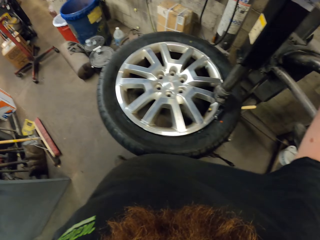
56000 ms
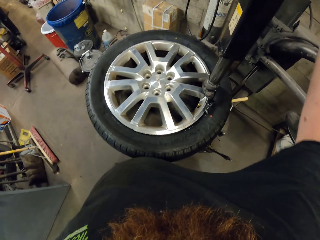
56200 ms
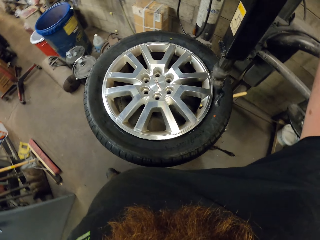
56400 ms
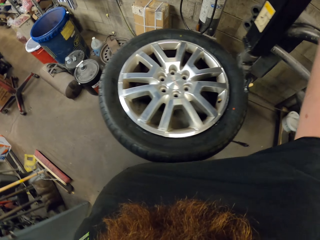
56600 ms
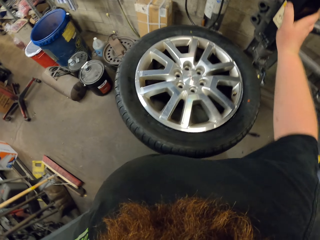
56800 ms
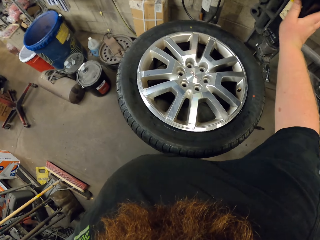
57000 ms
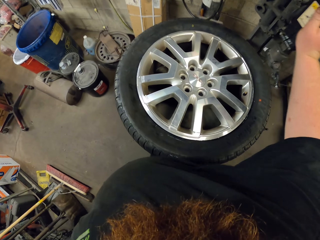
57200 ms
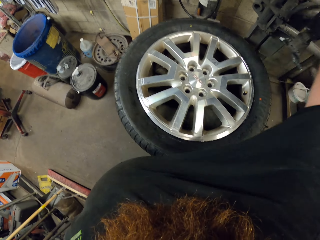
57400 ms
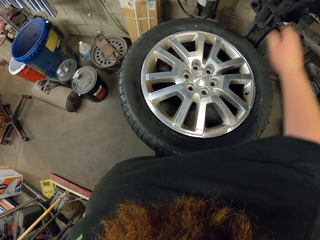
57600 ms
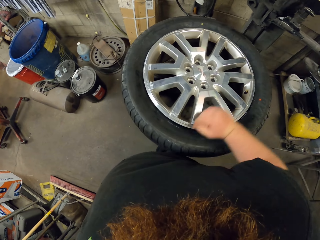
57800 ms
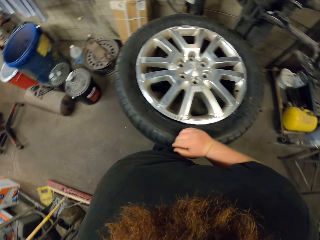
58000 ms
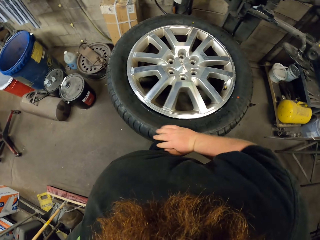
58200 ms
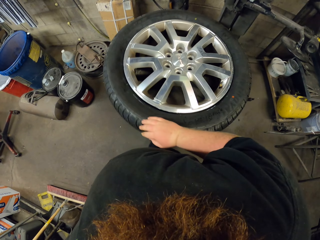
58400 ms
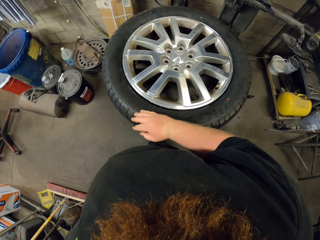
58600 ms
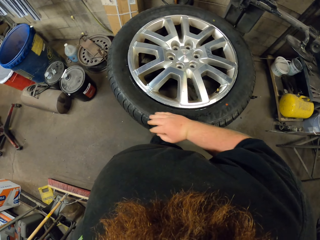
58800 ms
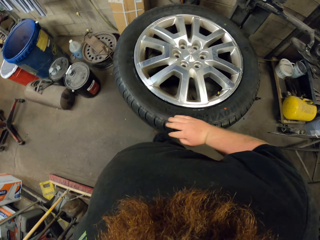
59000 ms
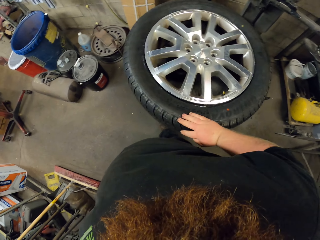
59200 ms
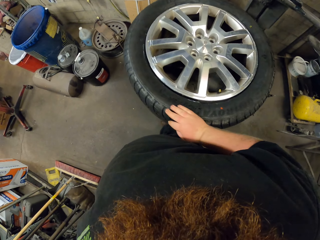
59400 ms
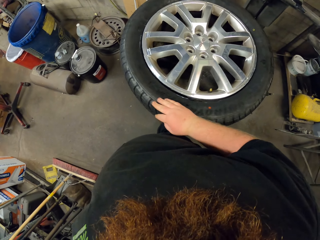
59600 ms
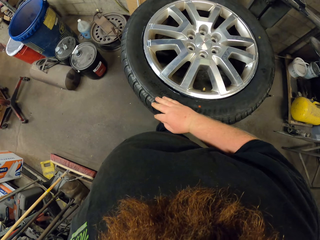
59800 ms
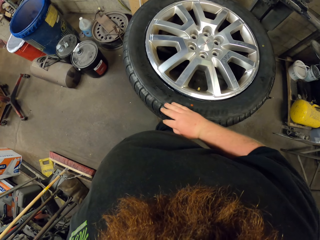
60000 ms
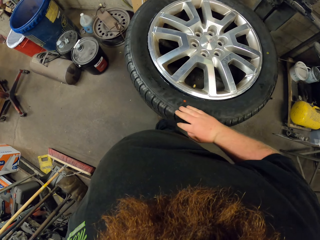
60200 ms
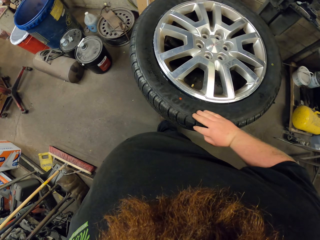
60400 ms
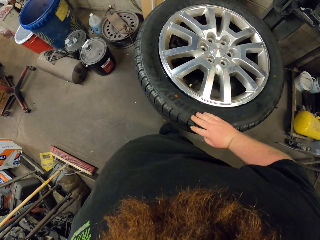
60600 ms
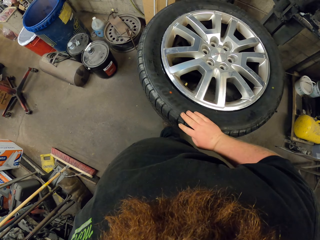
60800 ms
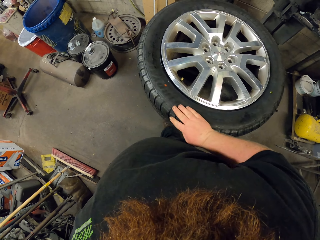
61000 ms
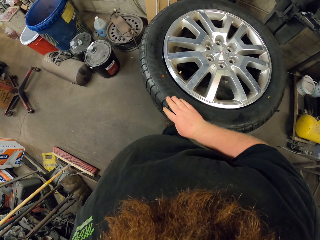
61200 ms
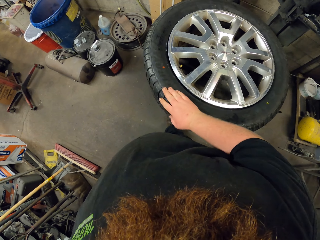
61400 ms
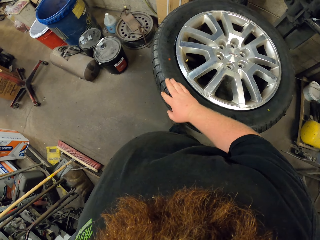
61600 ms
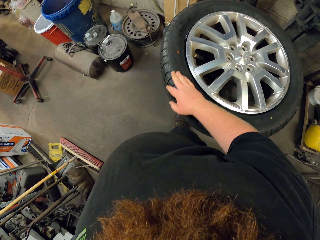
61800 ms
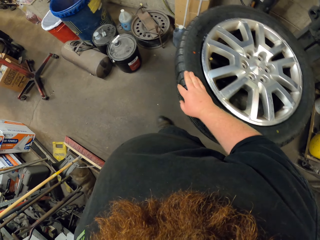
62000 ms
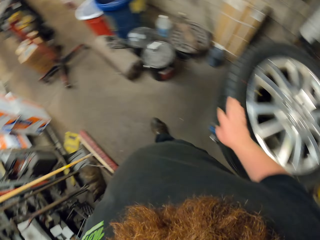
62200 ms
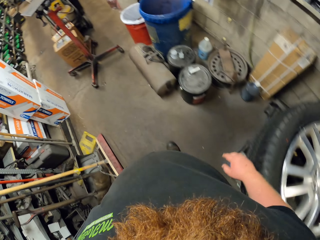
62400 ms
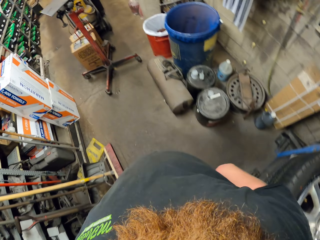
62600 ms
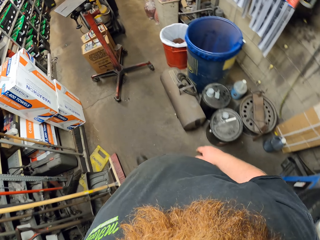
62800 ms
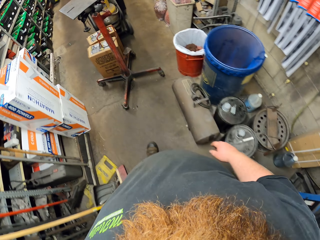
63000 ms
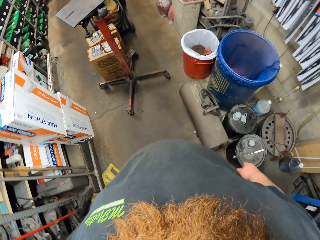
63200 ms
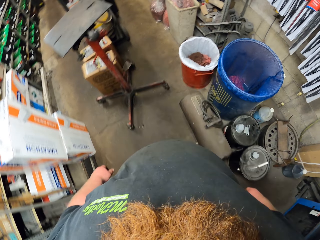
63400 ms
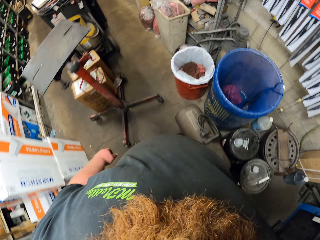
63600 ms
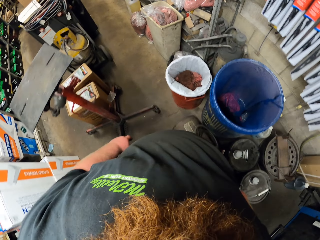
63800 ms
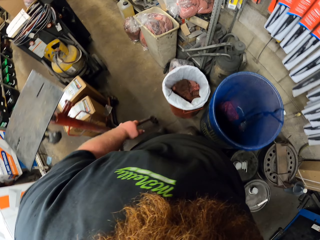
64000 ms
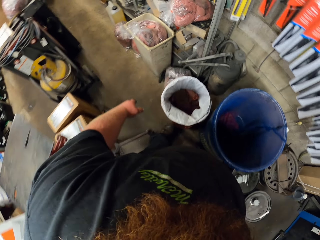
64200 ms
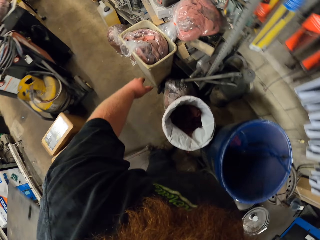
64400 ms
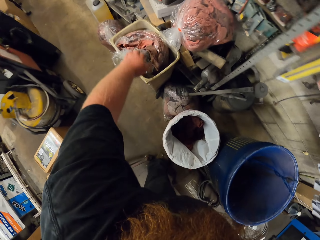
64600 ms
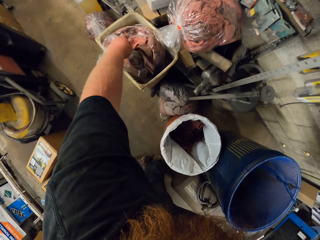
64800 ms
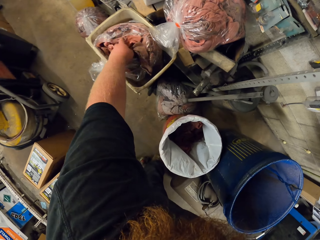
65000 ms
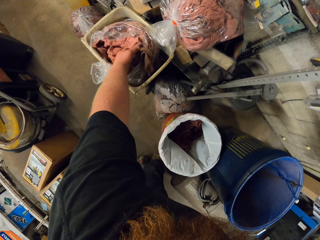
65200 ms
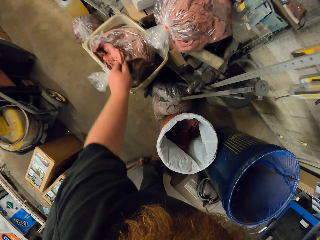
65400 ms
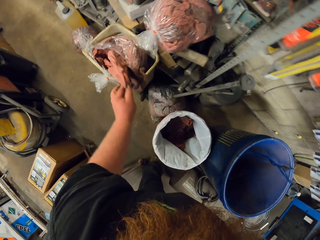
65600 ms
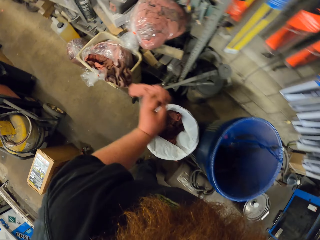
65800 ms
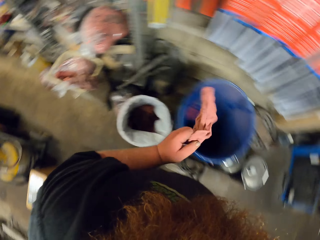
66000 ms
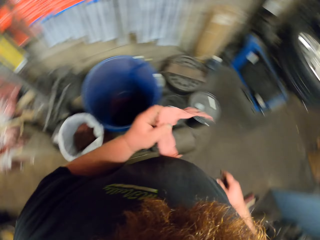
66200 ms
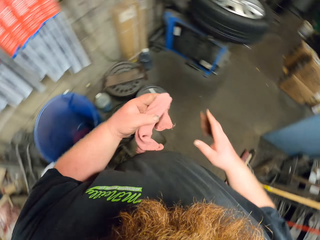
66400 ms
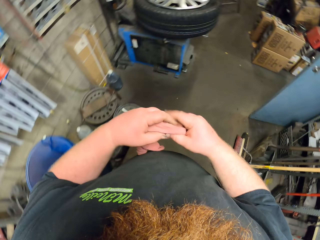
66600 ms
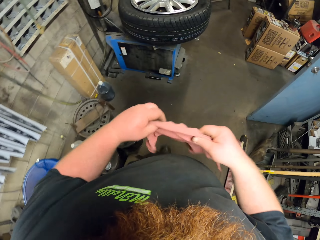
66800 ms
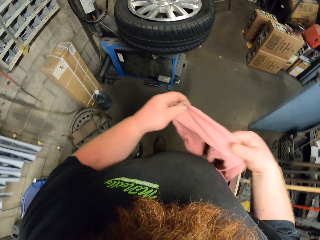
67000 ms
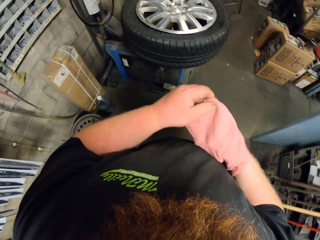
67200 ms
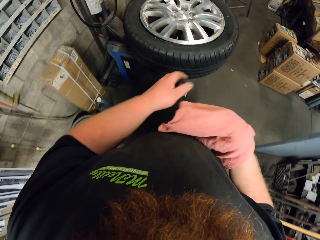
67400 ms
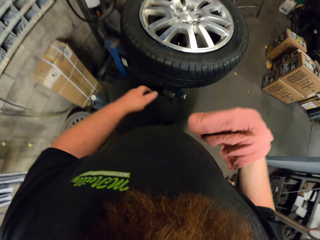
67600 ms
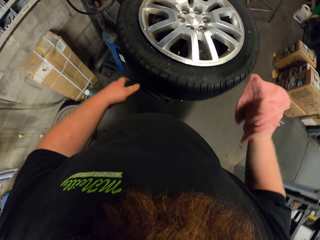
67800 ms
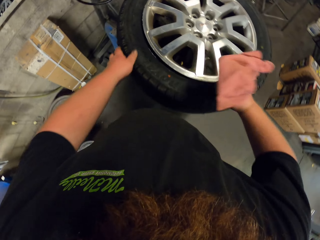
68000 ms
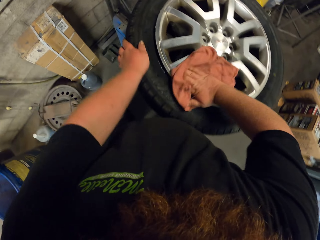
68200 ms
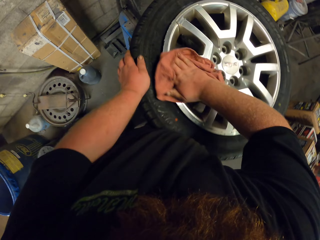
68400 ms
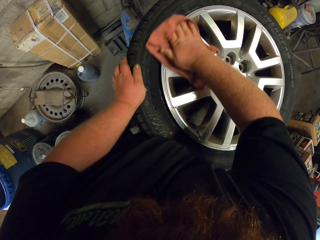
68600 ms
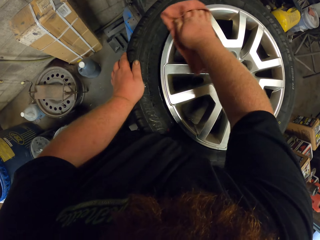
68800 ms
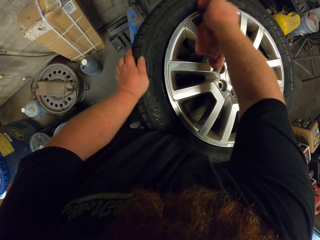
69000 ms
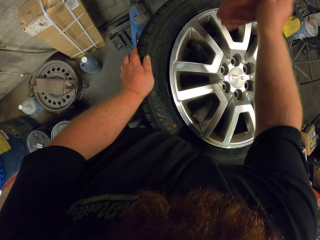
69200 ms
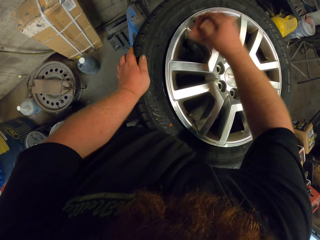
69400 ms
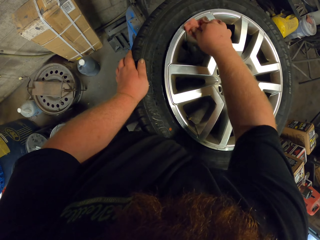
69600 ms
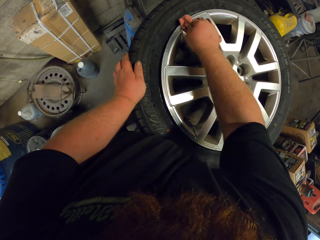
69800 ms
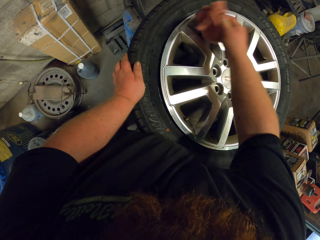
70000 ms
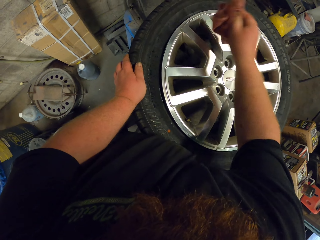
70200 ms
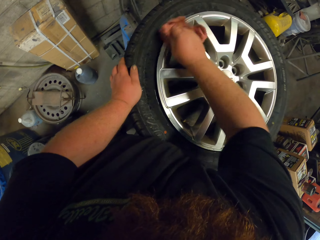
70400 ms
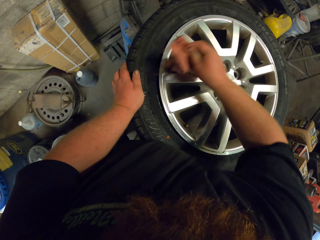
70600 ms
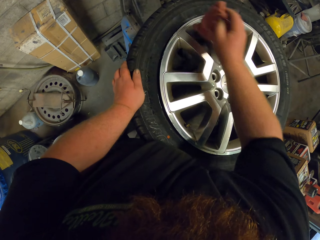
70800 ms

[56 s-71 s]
The camera wearer adjusts the rim aligner. They remove something from the tire. They touch the tire. They spin the tire. They walk in the garage. They pick a red cloth from the nylon bag in a carton. They walk around. They wipe the rim.

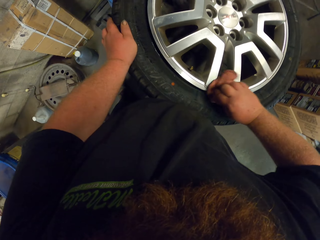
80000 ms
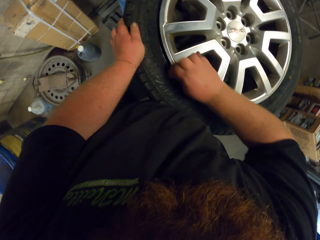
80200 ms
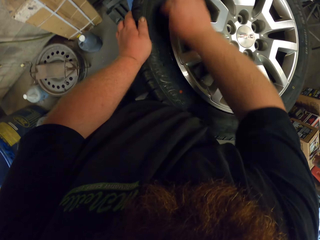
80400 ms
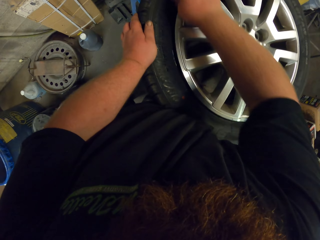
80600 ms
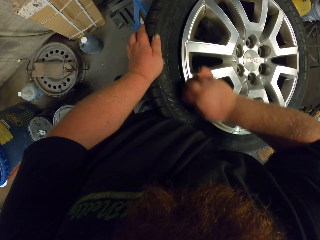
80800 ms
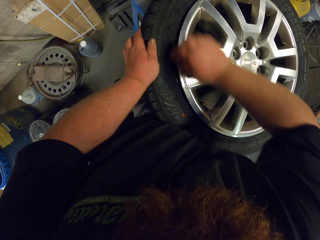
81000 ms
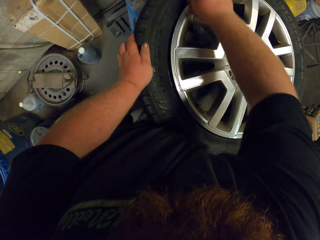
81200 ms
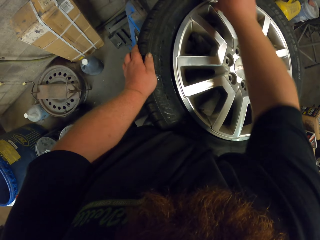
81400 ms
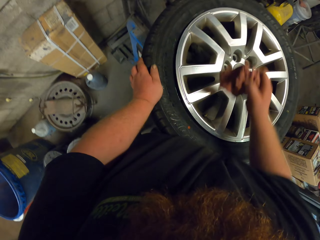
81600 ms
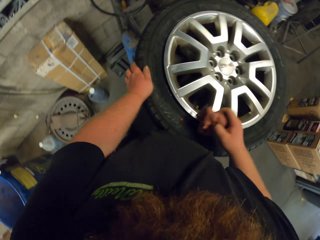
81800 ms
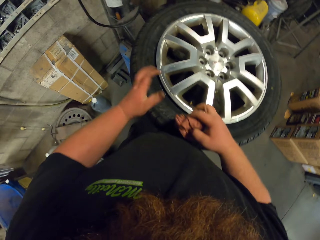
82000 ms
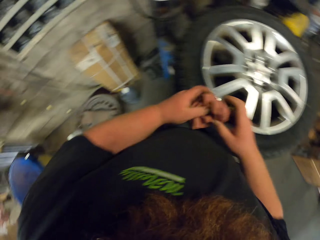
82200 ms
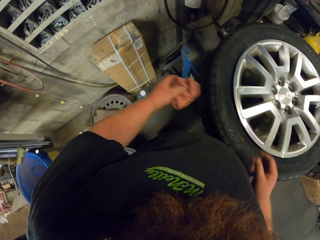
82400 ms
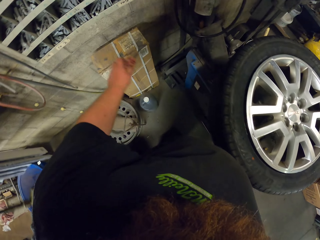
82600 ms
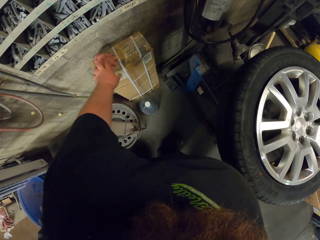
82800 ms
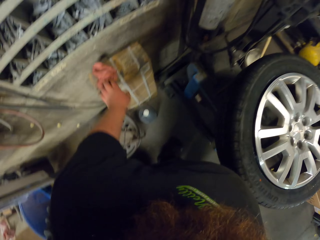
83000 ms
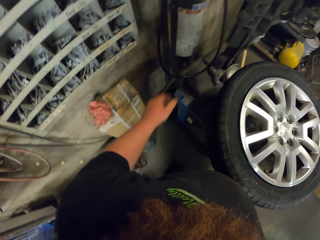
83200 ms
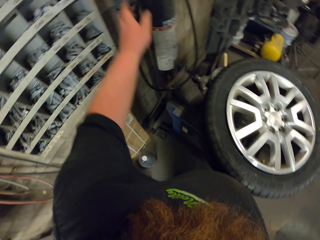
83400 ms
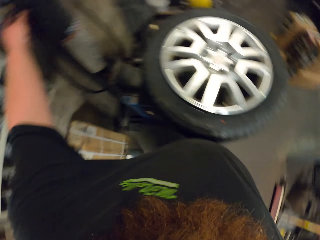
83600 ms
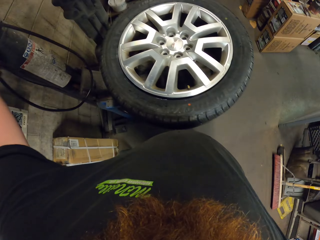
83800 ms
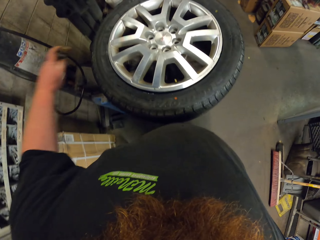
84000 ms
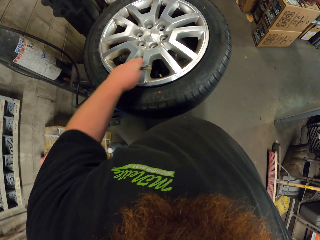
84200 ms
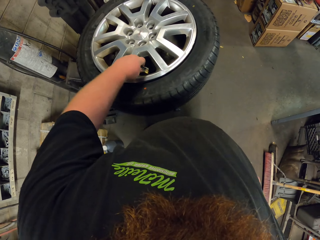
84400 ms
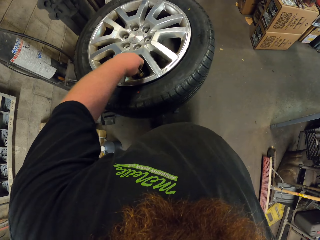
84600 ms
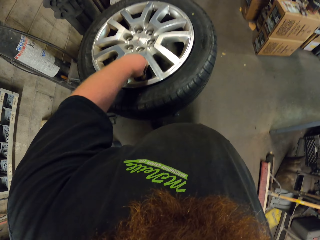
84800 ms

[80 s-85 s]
The camera wearer puts the red cloth on top of a carton. They pick something. They plug air on the tire.

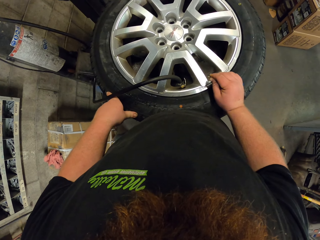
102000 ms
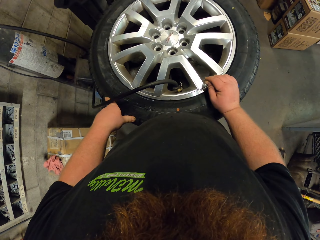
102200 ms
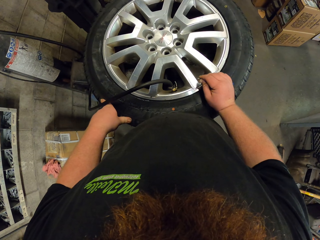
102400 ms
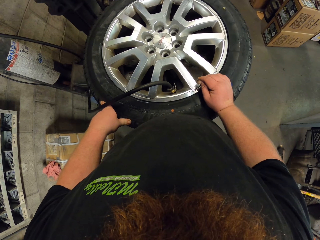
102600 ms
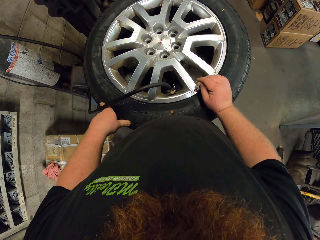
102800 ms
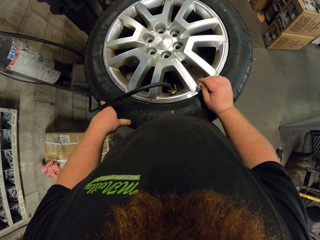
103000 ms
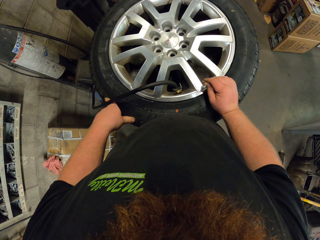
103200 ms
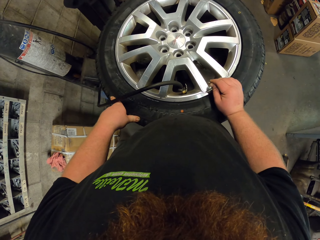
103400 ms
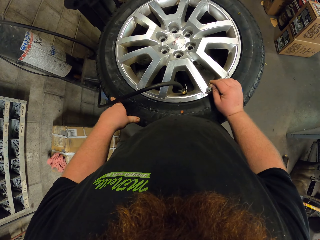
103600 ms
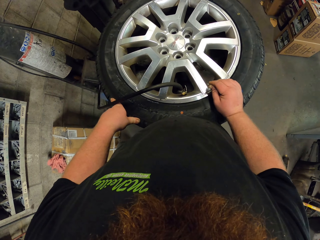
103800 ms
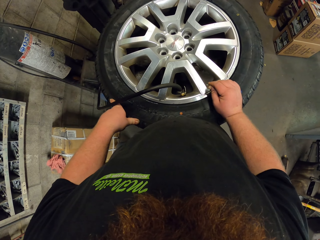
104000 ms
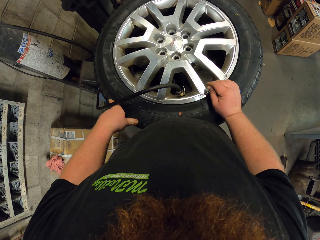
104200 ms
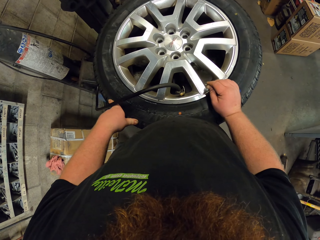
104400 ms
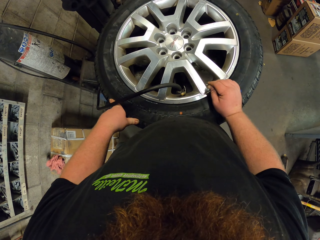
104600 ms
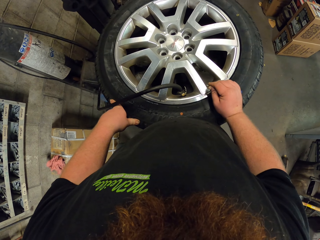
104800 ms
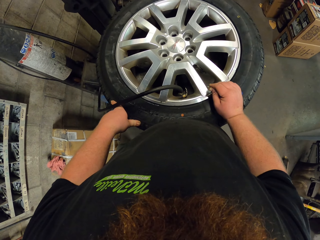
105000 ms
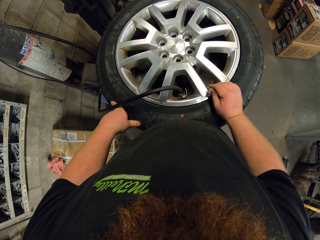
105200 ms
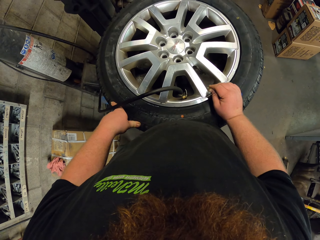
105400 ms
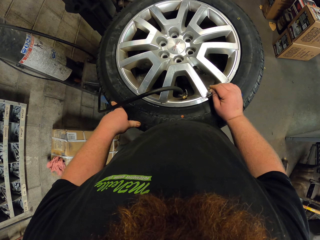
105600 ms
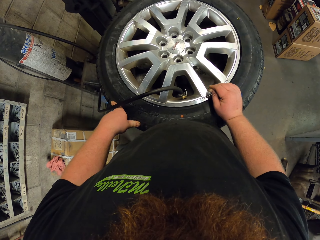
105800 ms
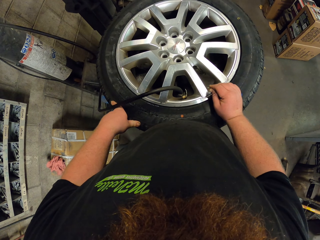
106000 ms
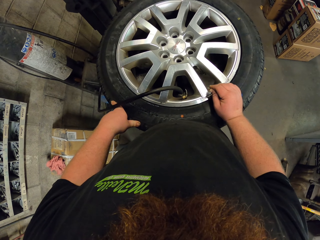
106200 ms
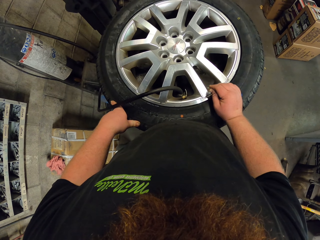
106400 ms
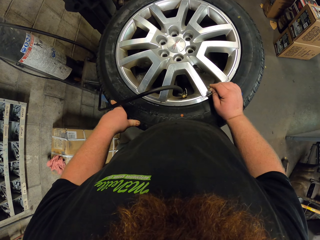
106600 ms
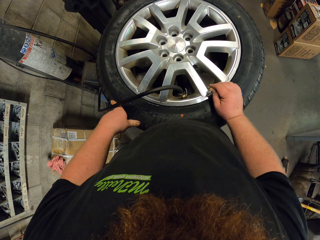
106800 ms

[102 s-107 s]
The camera wearer holds on the tire. They look around.
